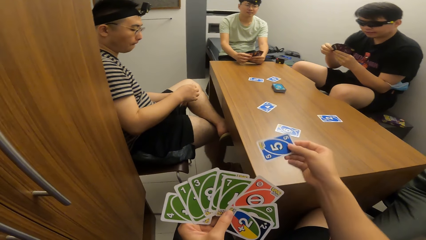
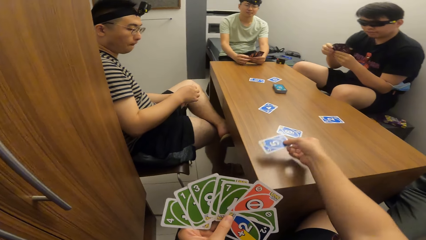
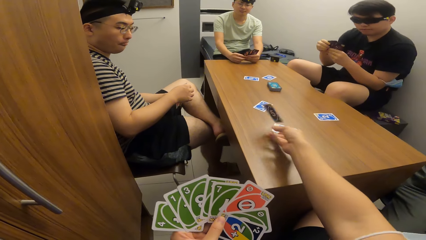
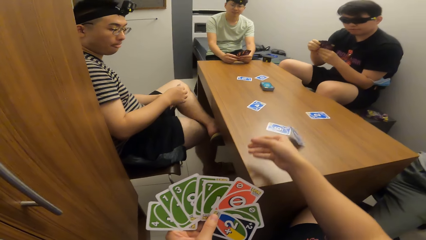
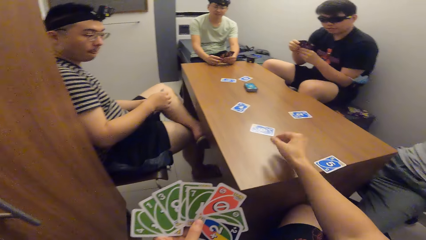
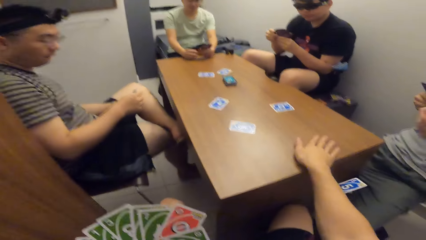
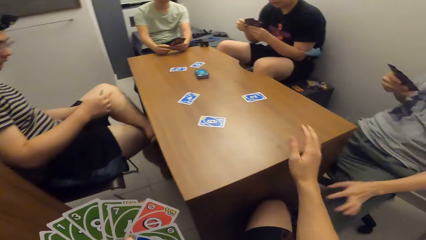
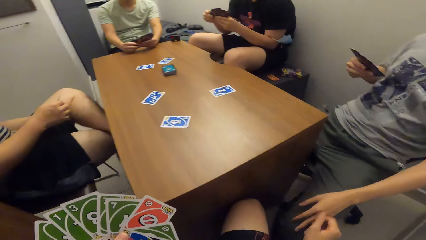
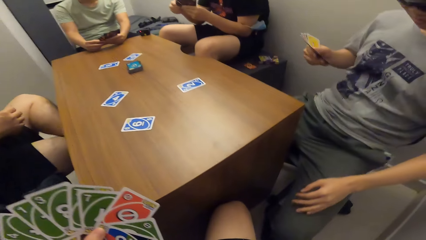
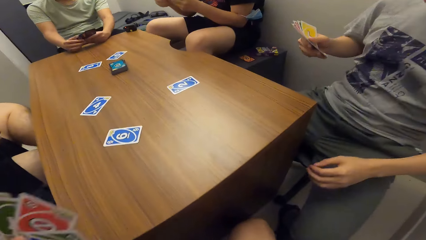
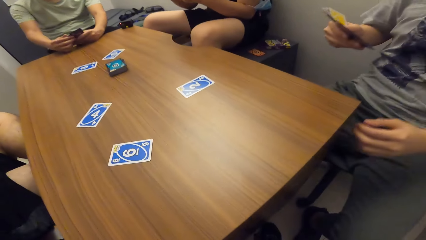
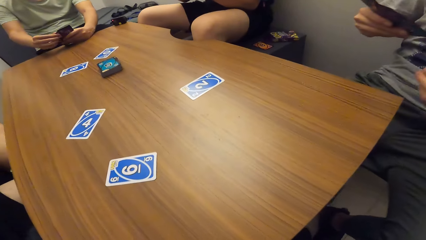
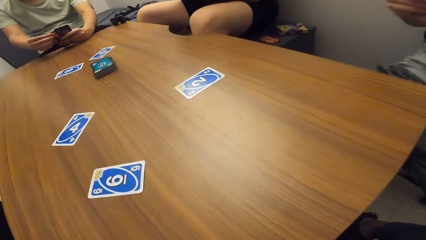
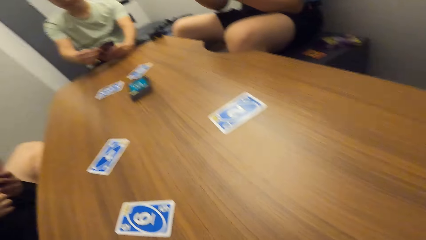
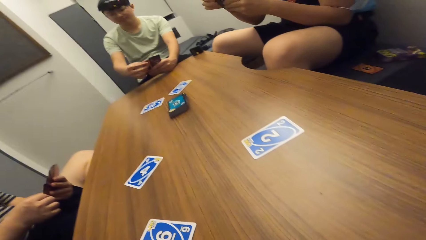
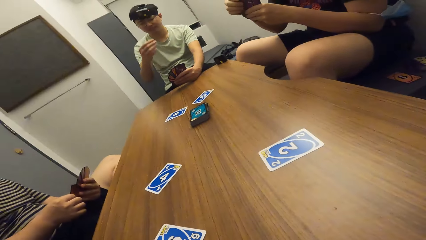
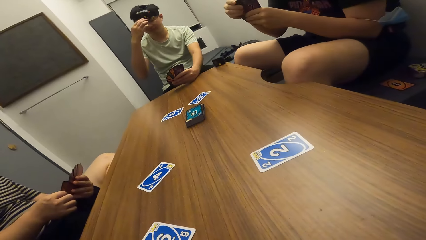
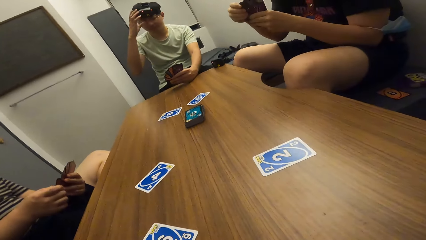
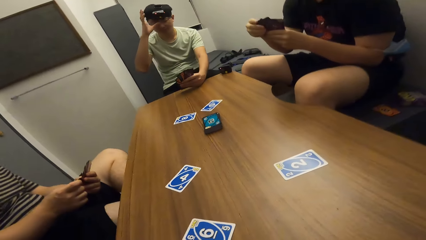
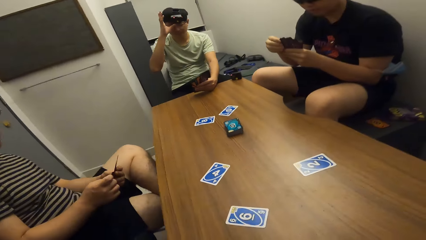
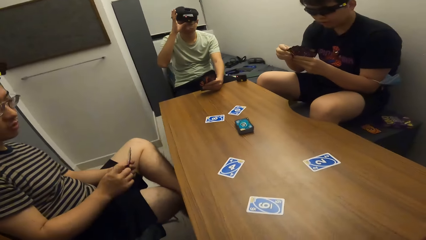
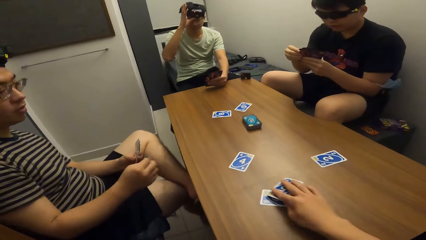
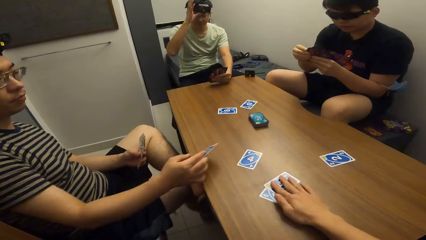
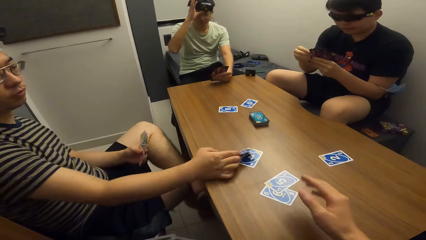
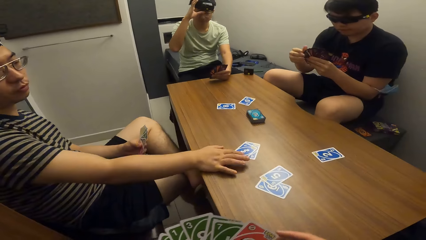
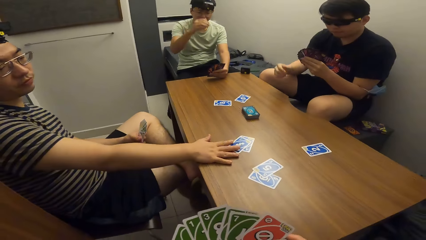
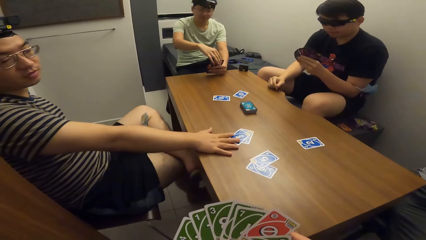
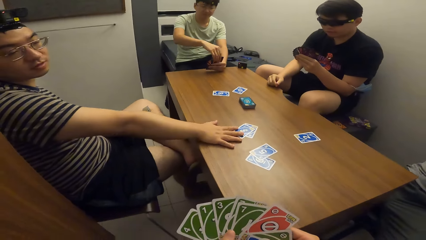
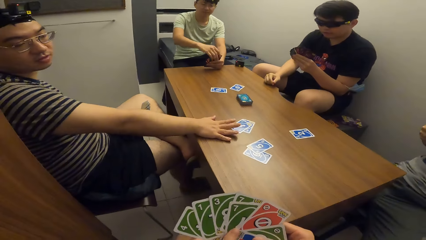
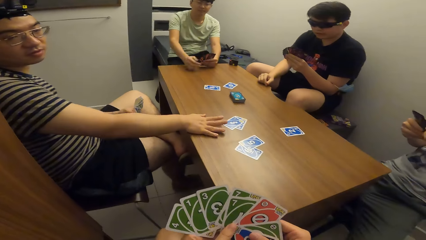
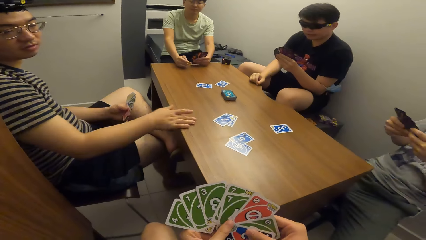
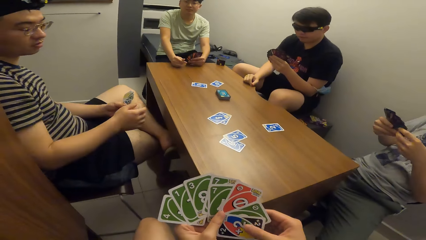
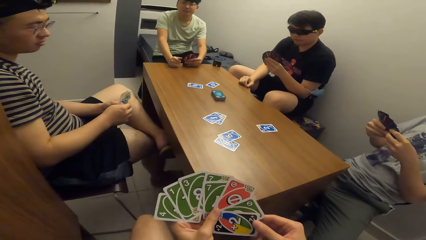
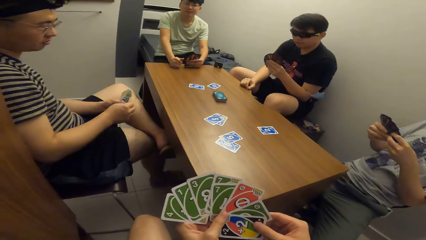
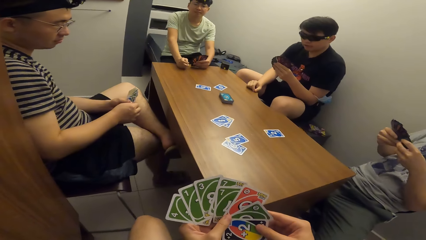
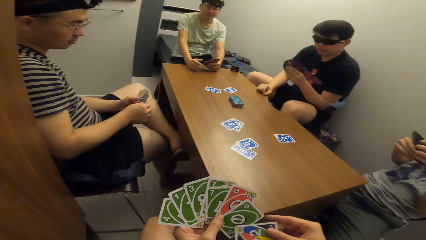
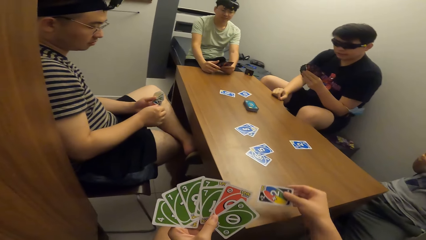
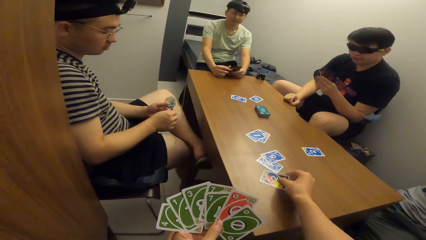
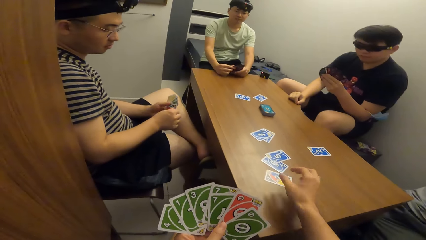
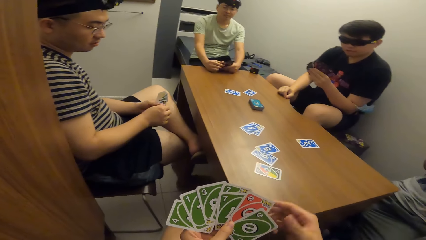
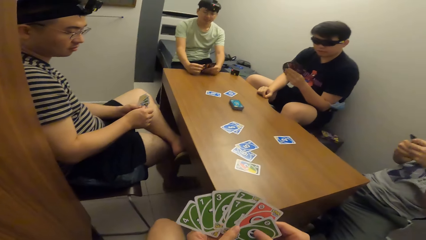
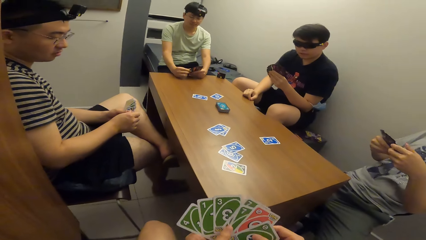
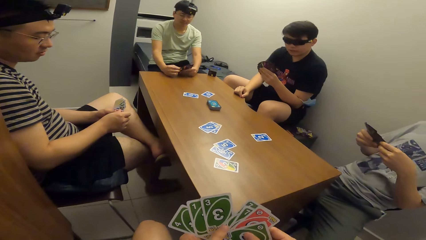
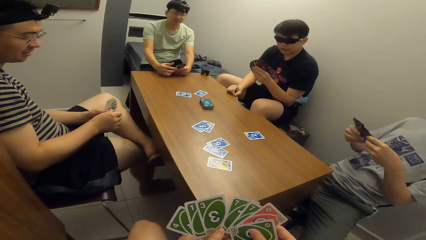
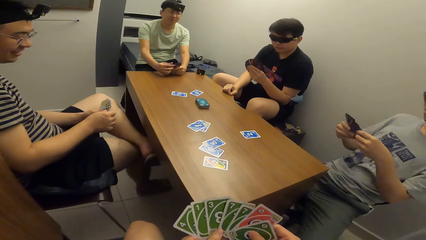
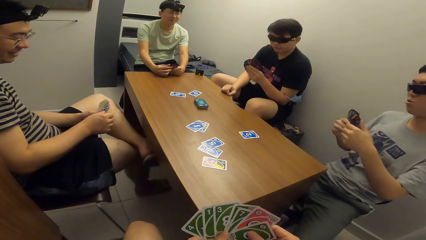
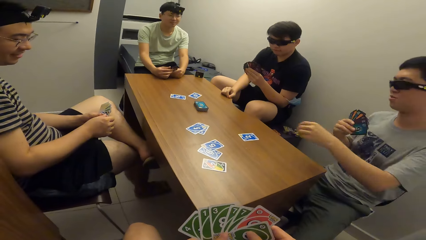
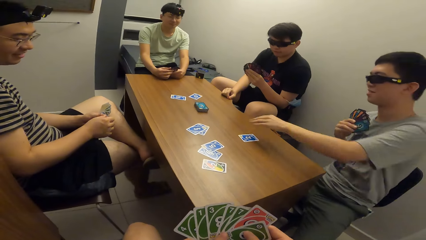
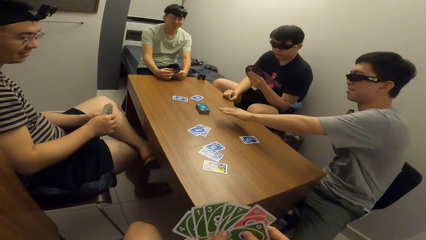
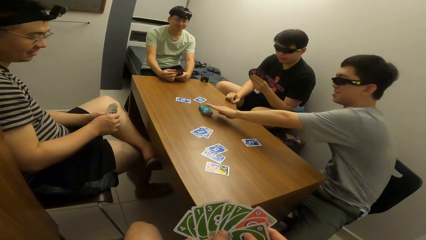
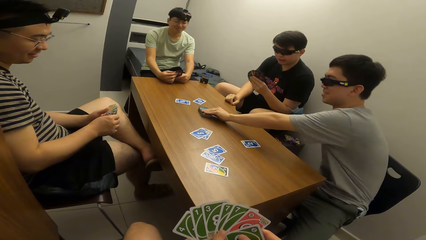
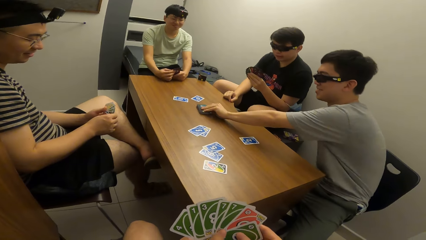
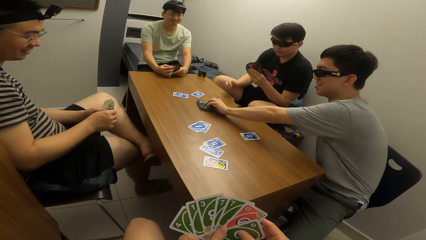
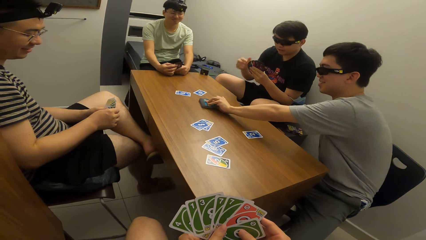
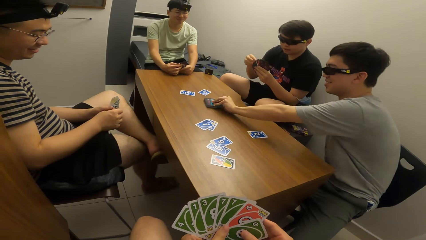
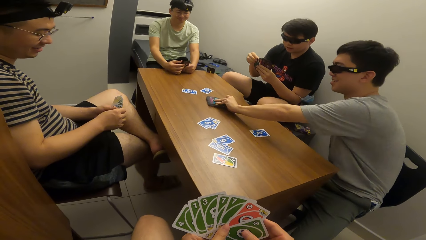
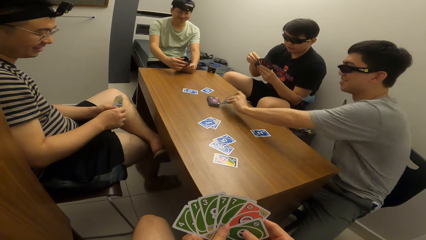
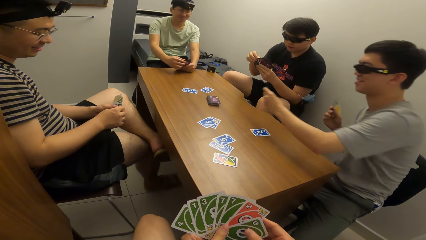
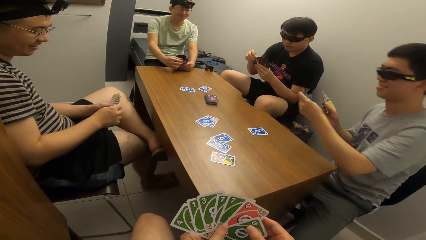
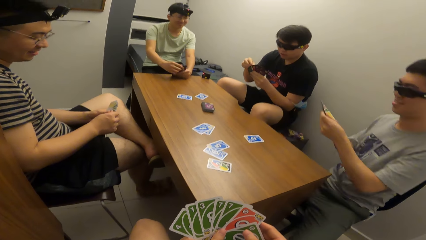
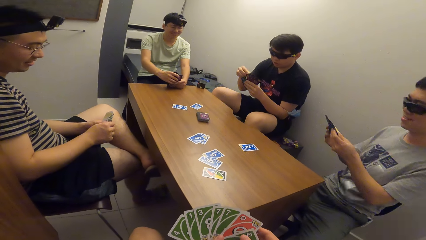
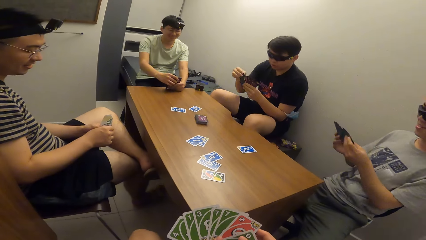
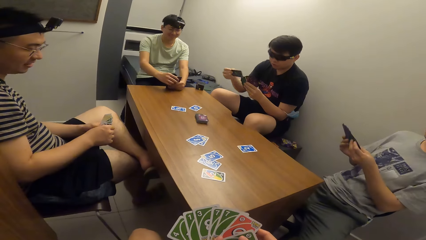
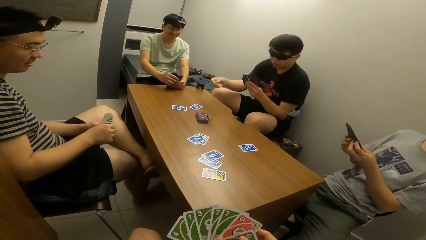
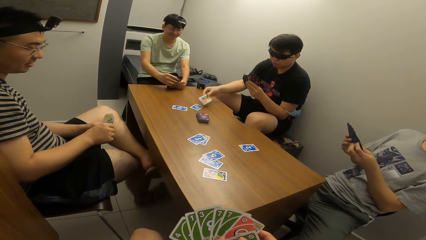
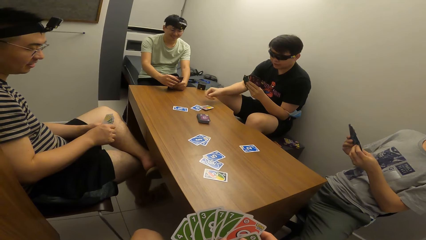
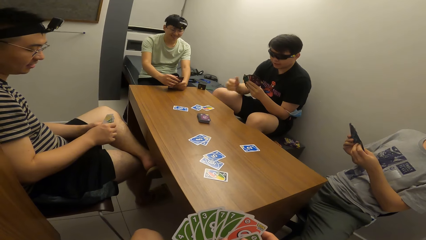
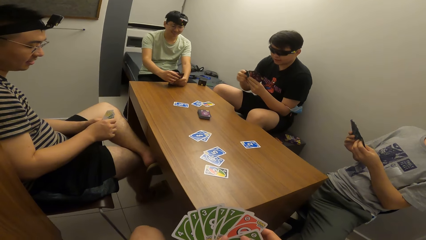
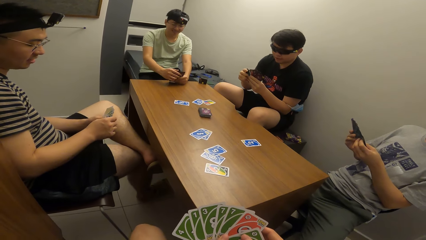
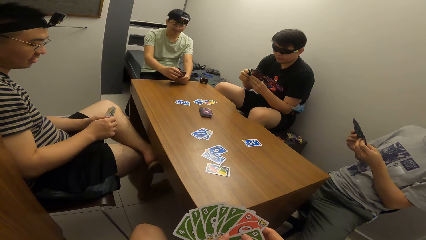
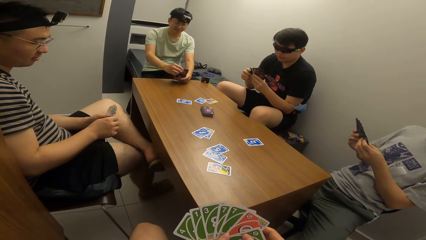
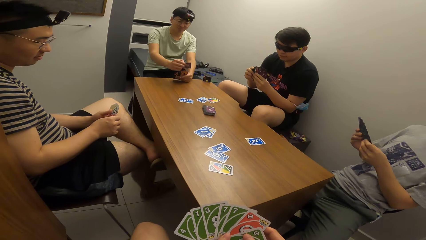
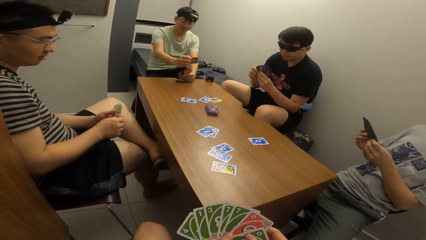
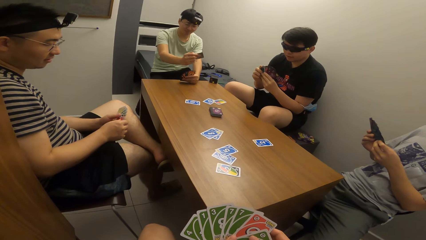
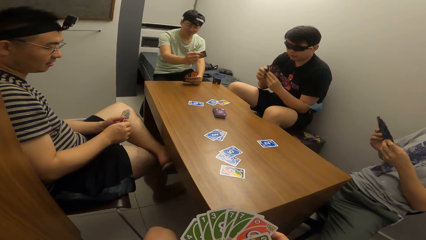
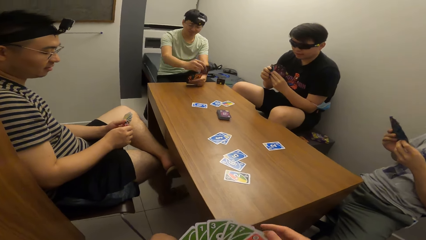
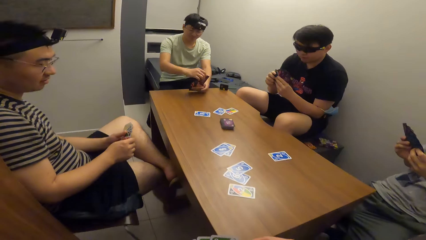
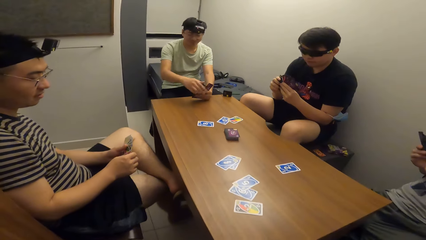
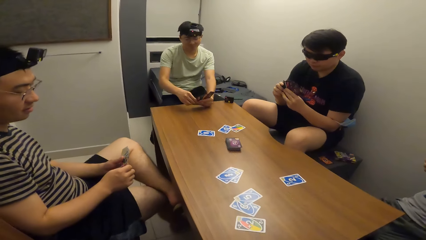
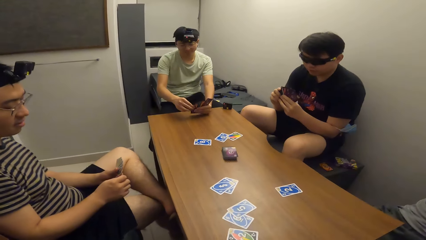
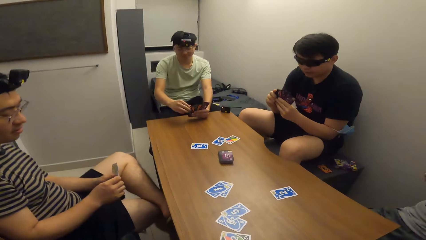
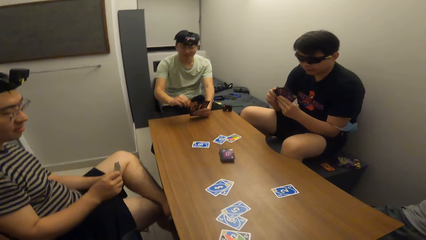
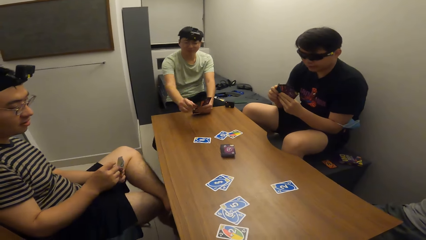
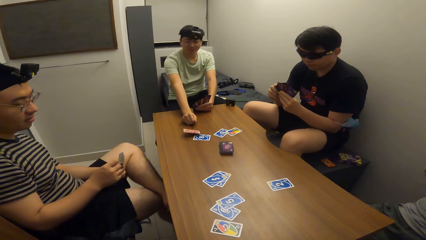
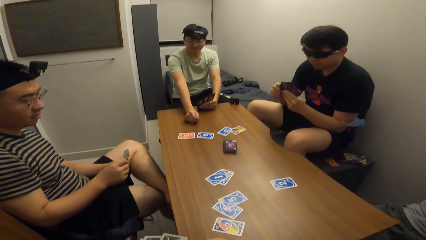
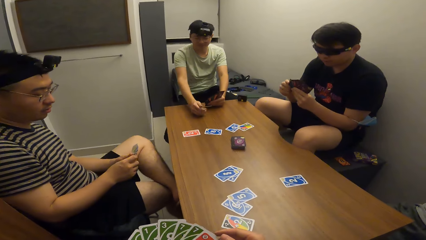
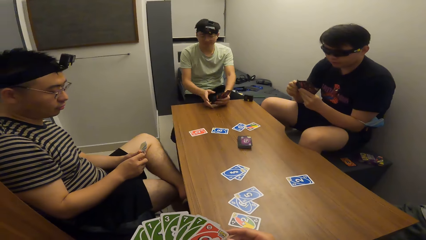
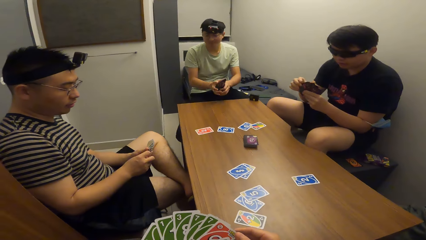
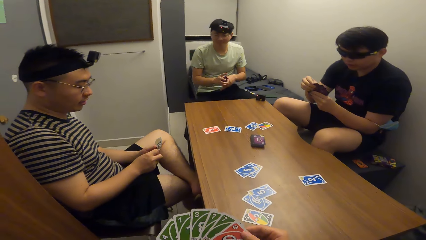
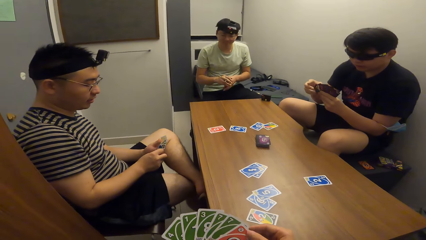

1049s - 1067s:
The camera wearer plays a card on the table with his right hand. He touches the table and looks to the left. He drops the card to the table with his right hand. A man plays a card on the table with his right hand. The camera wearer plays a card on the table with his right hand. Another man picks a card from the deck of cards on the table. A third man plays a card on the table with his right hand. A fourth man picks a card from cards in the hand and plays a card on the table with his right hand.
